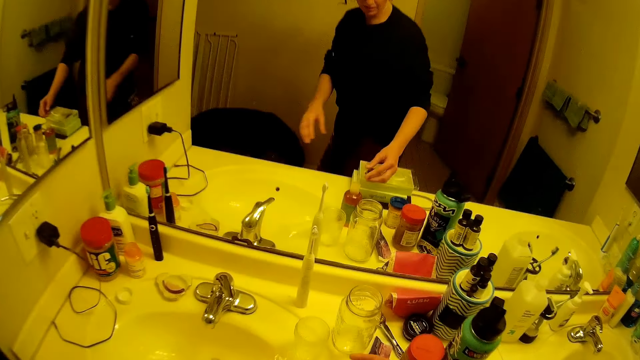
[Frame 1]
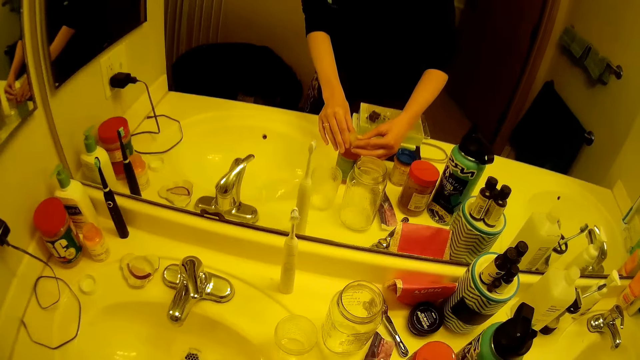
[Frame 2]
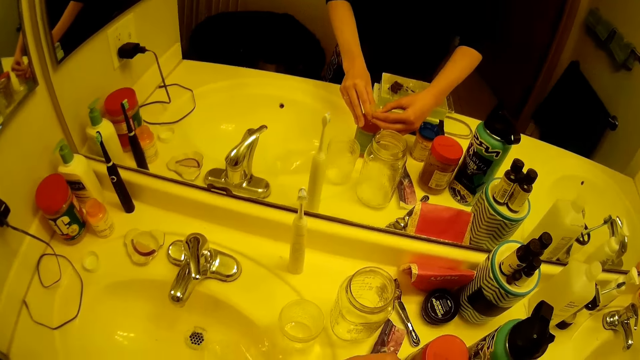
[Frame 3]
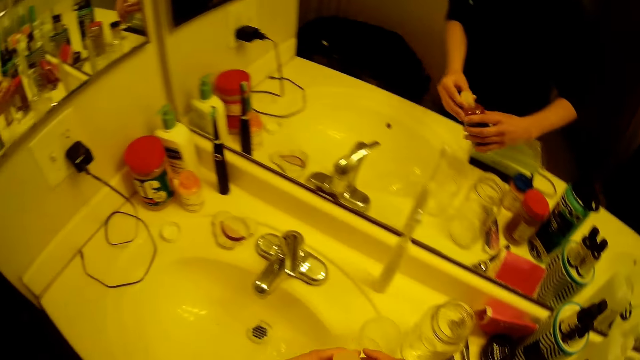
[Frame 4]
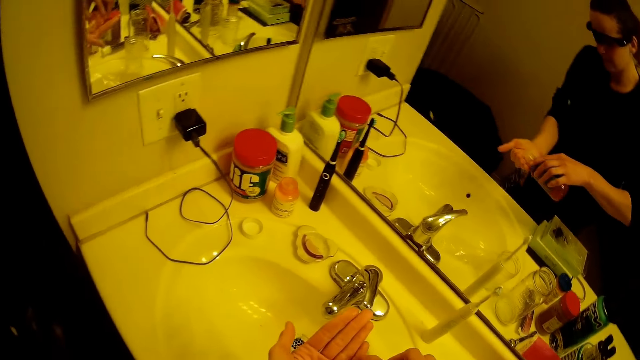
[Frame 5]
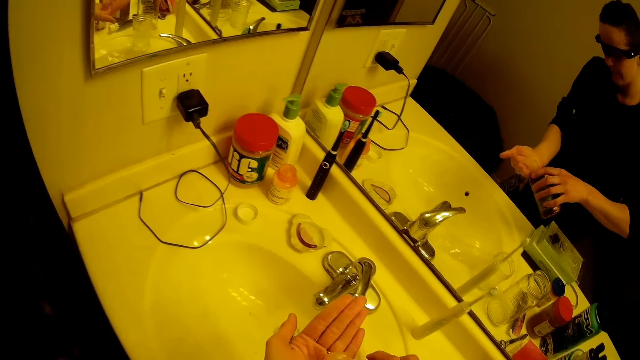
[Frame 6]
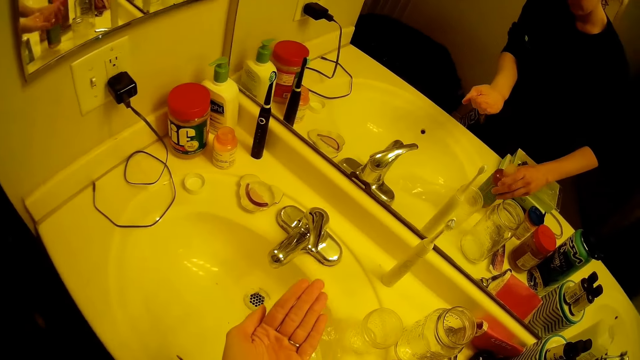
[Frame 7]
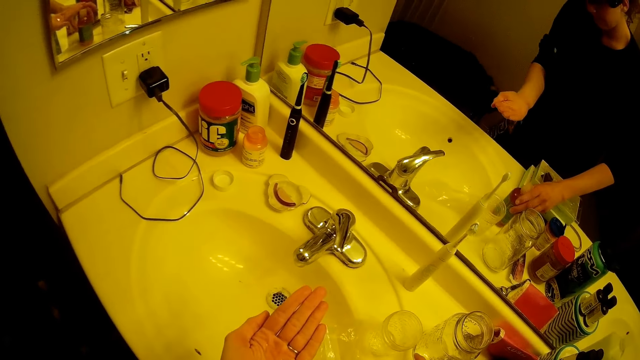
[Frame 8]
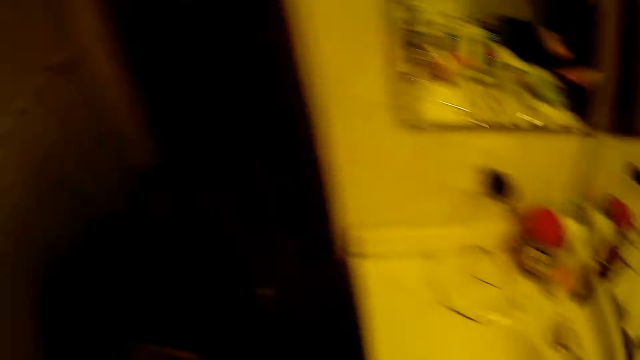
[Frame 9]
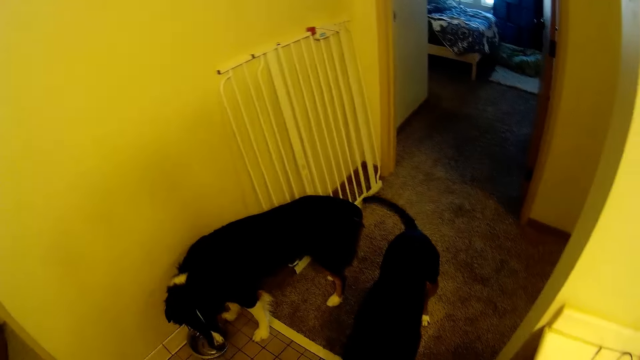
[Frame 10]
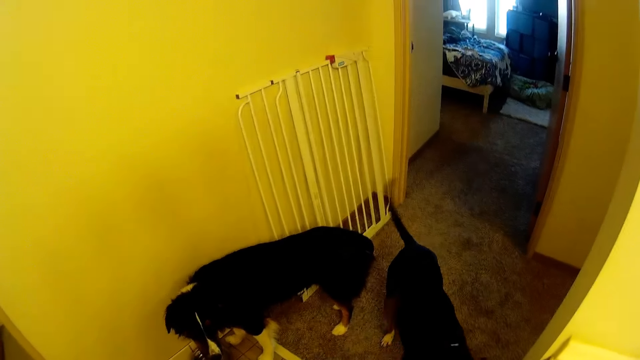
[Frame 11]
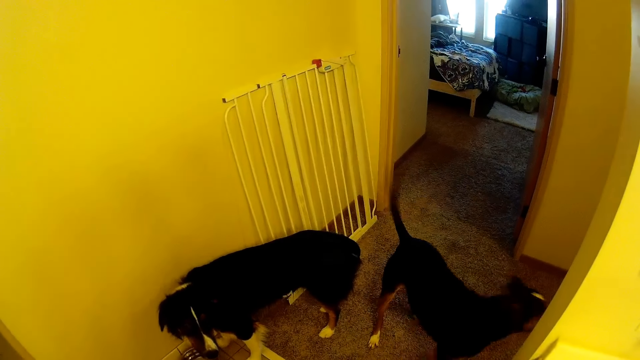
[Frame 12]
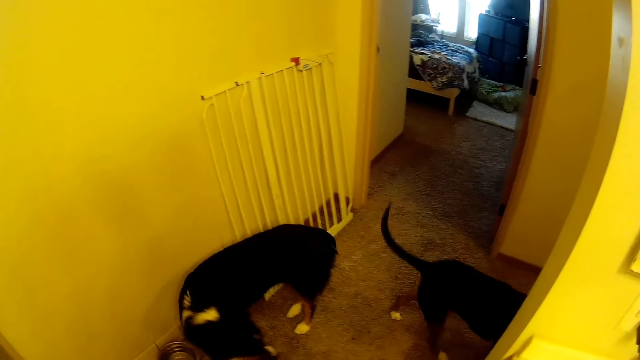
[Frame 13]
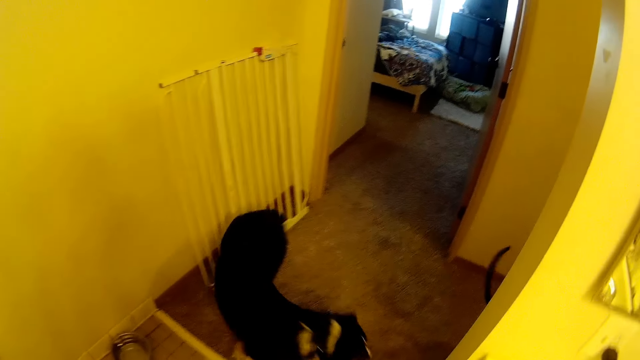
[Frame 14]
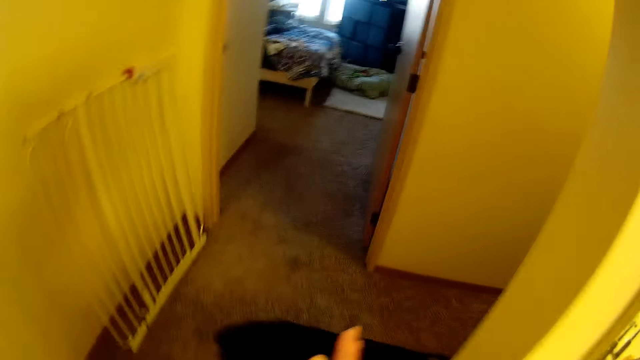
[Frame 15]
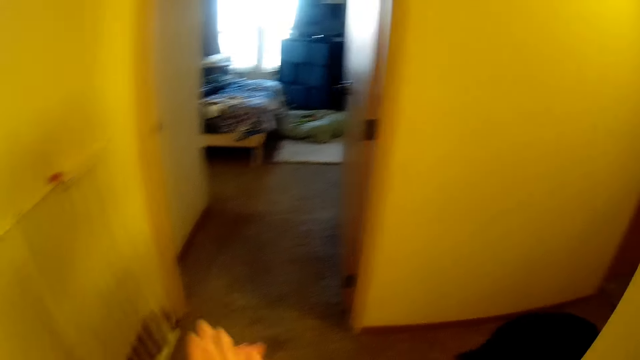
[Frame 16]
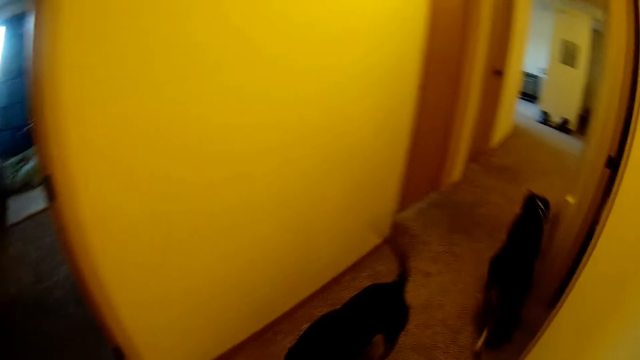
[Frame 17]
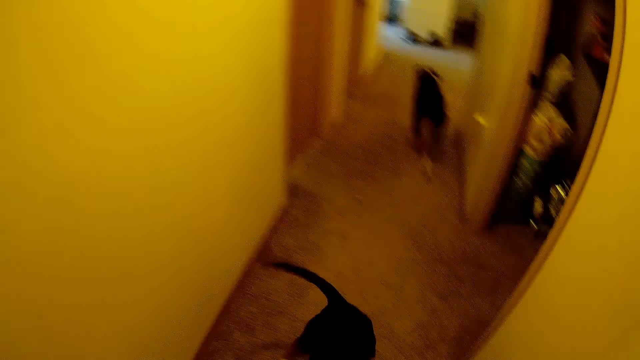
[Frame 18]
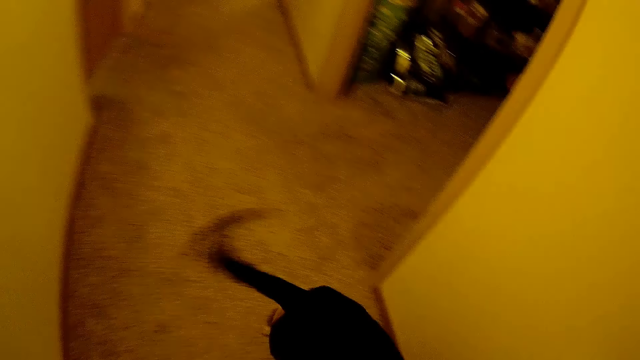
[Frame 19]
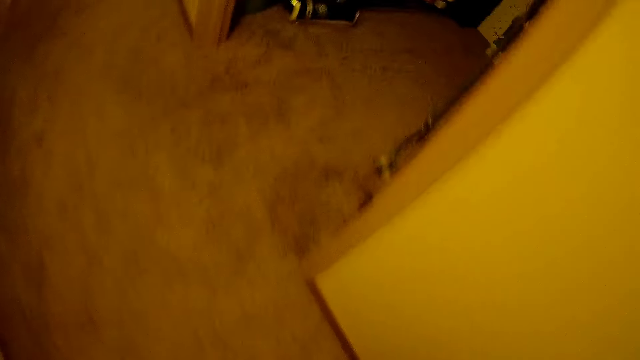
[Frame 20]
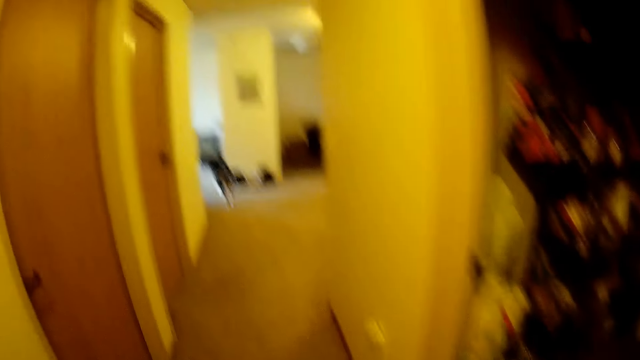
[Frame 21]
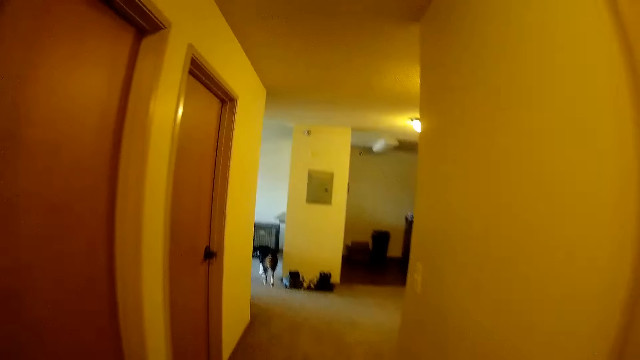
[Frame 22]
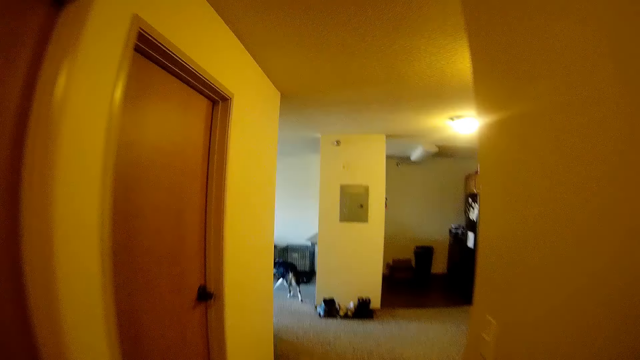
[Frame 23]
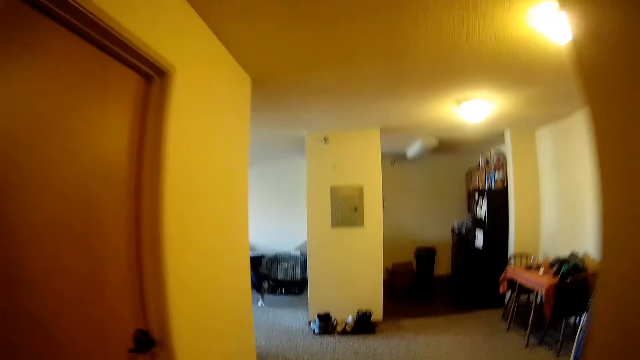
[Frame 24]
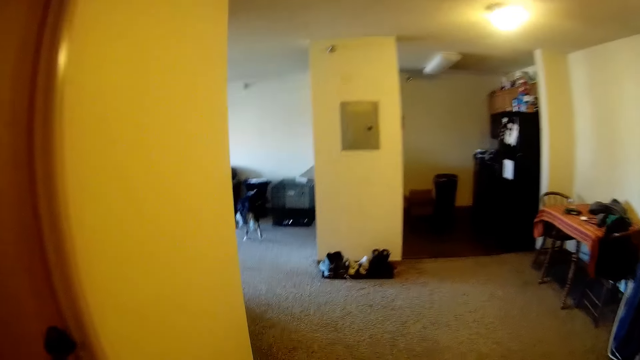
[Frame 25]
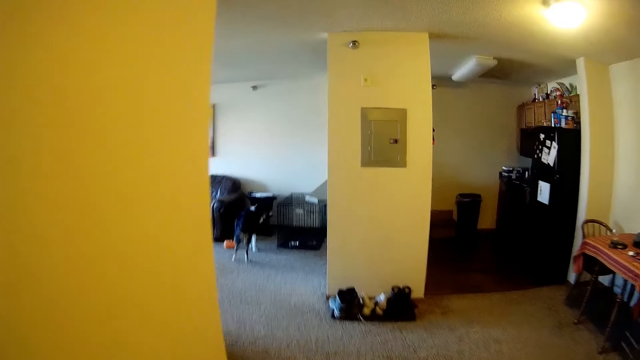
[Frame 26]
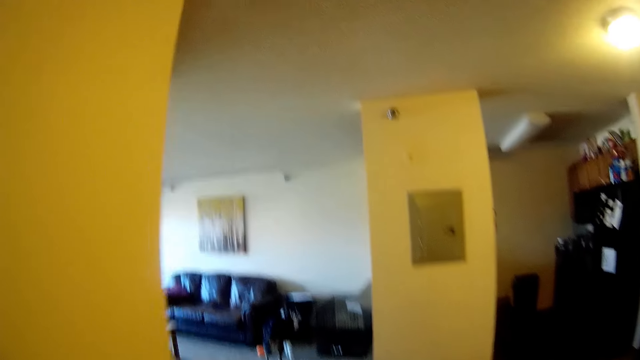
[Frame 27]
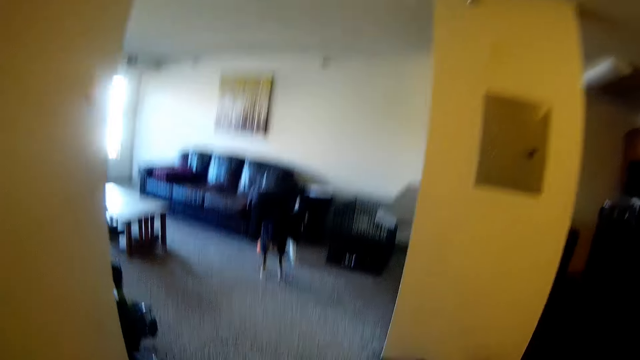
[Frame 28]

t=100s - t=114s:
The camera wearer pours oil or soap on his hands. He rubs his hands with the oil. He looks at the dogs. He walks towards the living room.

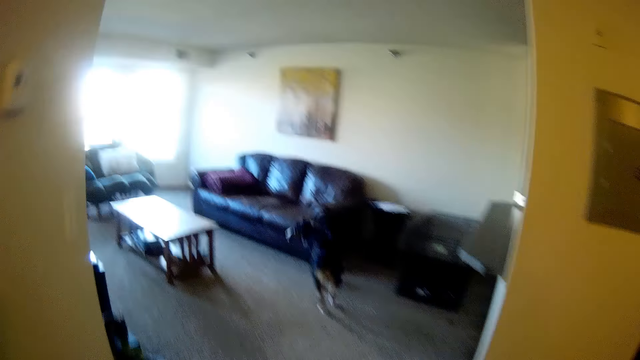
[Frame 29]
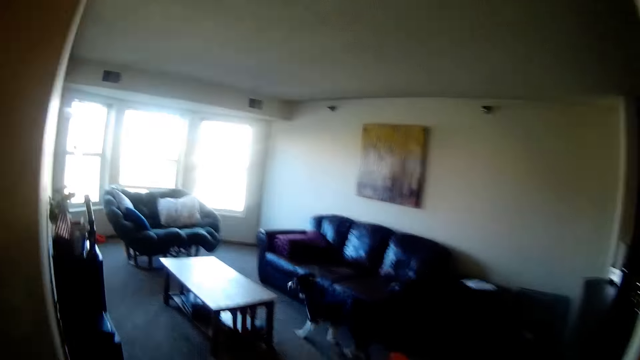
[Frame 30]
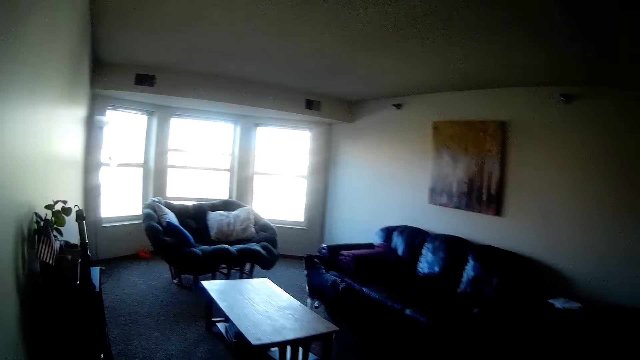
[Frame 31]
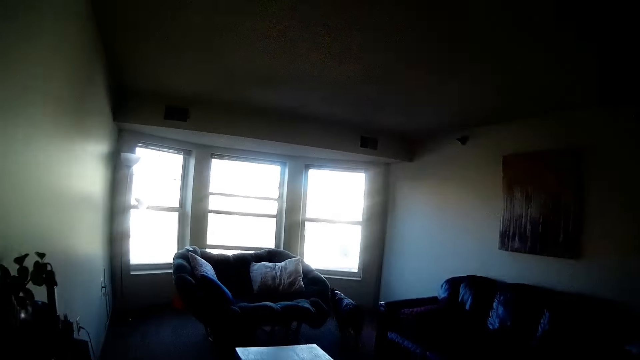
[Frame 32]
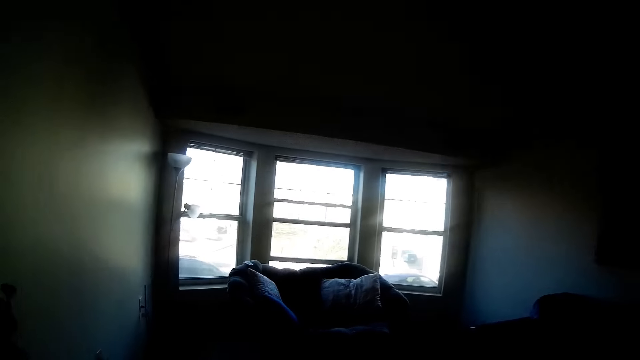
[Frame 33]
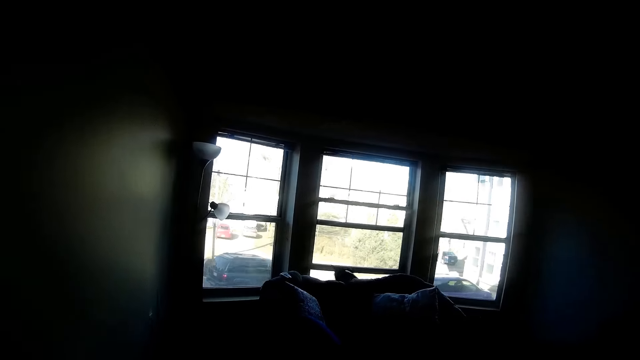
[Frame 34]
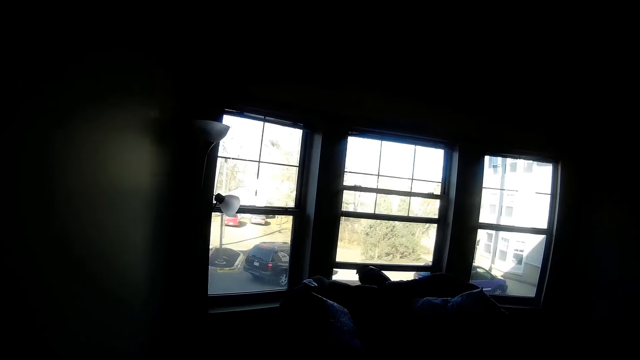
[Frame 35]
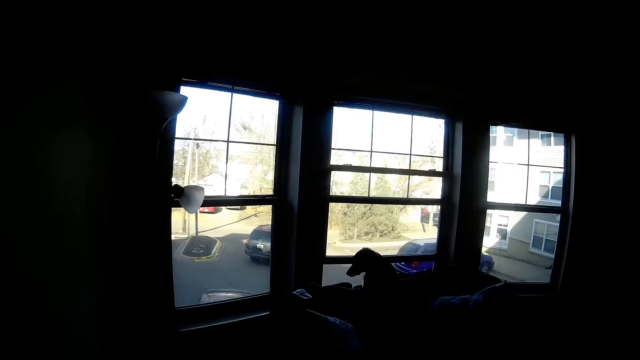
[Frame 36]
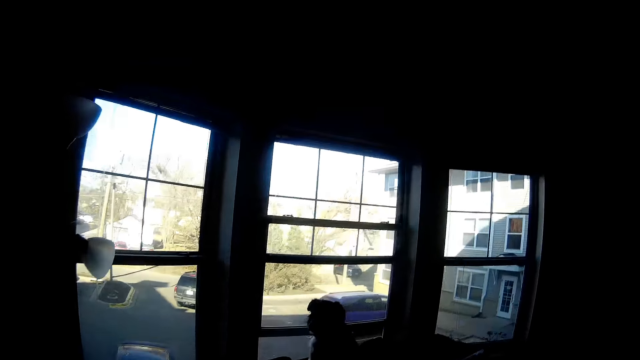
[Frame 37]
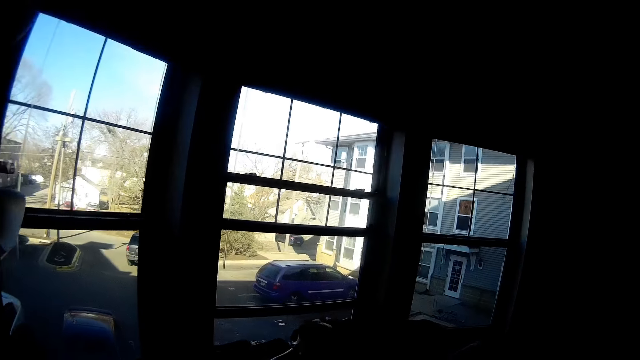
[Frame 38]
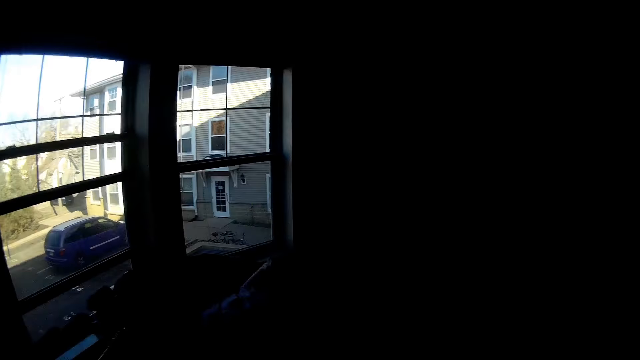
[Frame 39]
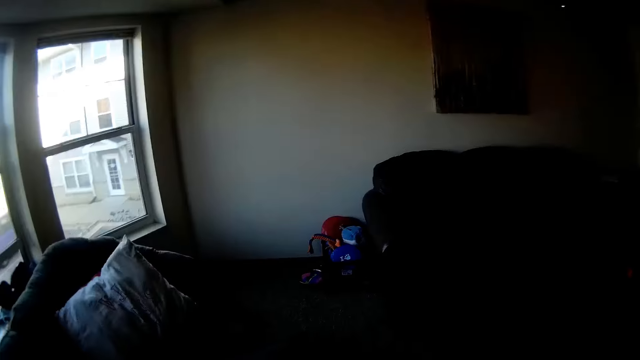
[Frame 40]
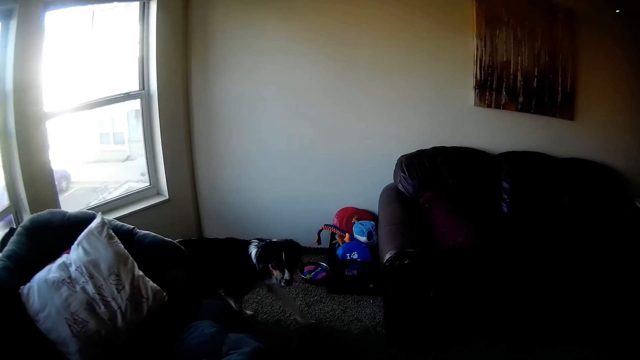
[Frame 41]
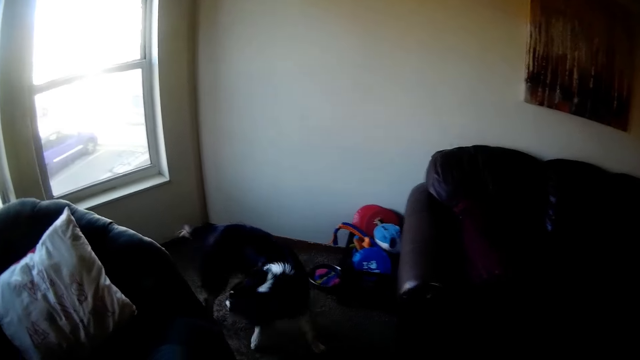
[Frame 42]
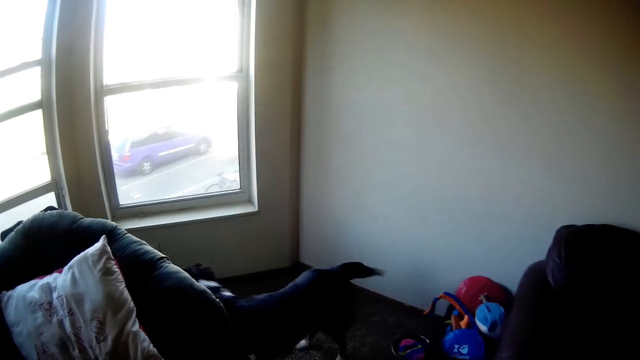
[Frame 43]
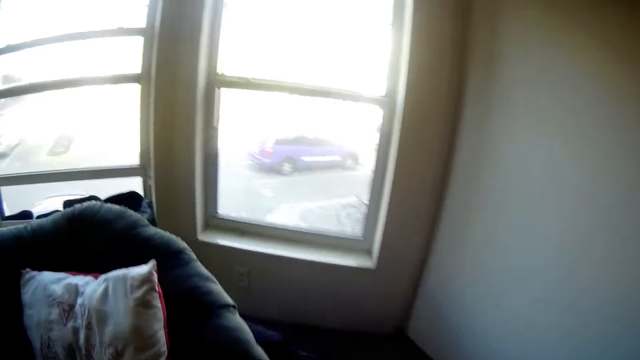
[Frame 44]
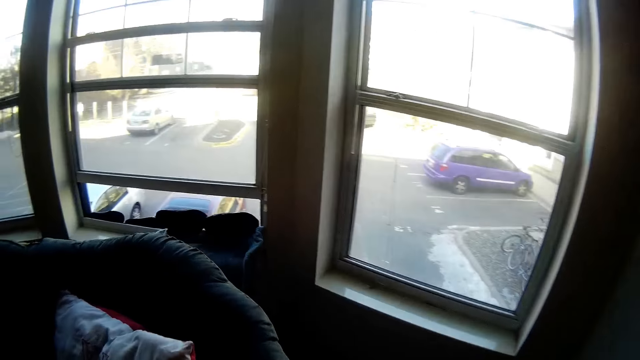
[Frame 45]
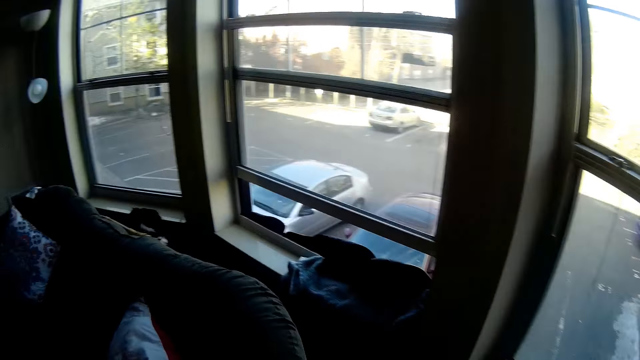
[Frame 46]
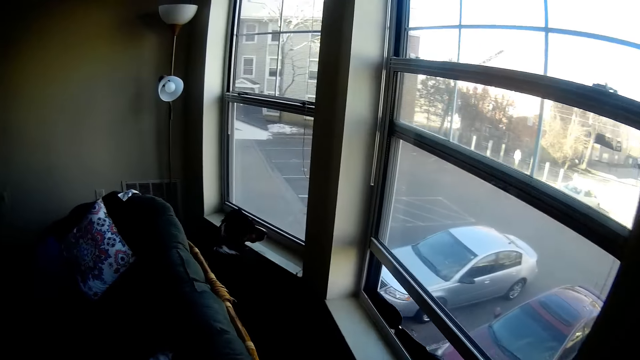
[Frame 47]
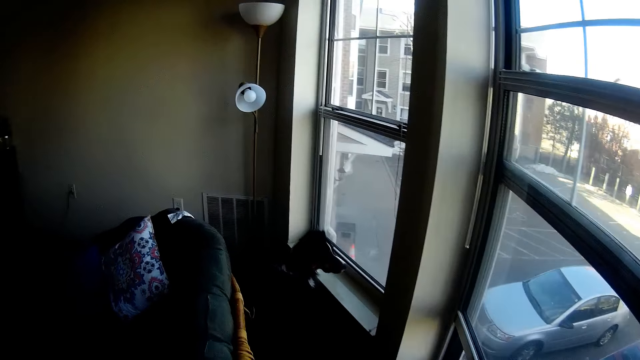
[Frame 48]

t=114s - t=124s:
The camera wearer plays with a dog and another dog around the living room.
